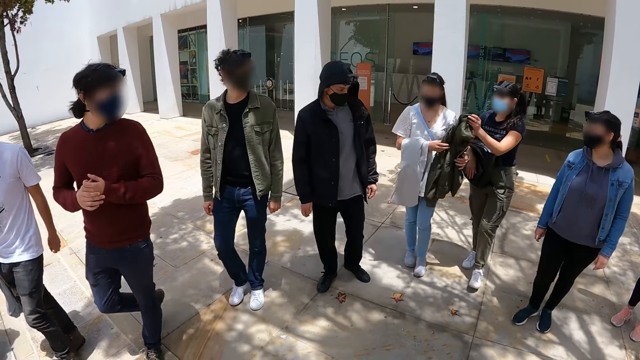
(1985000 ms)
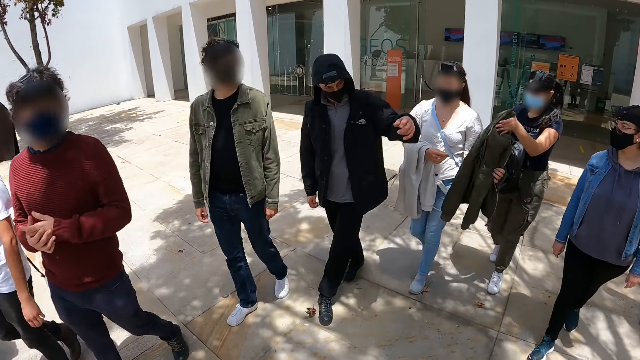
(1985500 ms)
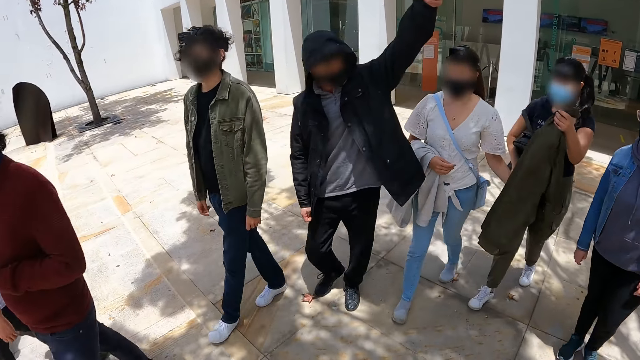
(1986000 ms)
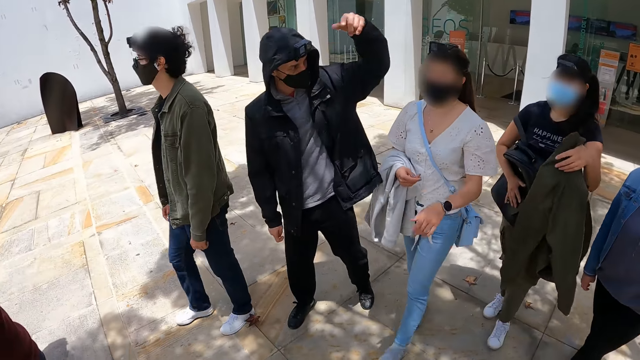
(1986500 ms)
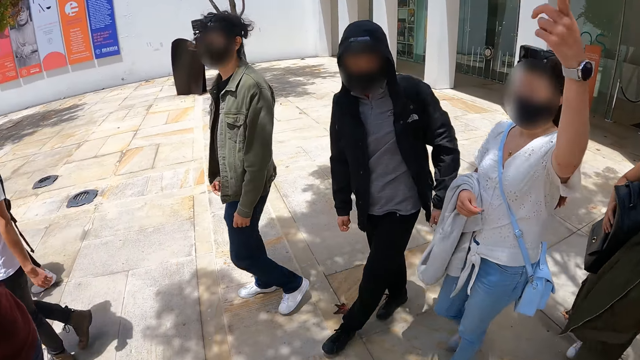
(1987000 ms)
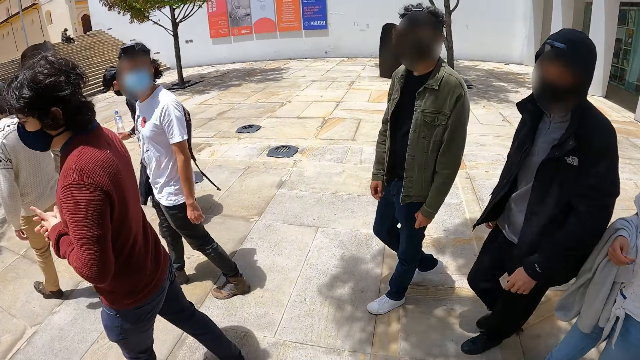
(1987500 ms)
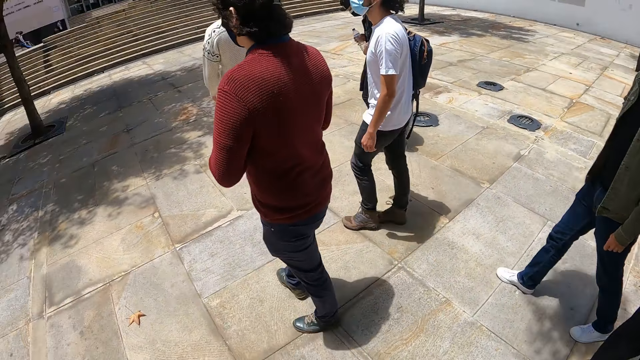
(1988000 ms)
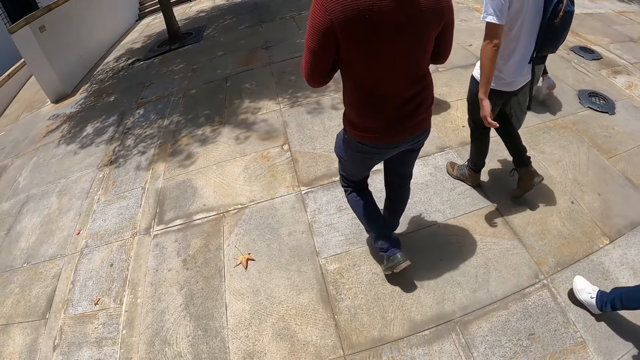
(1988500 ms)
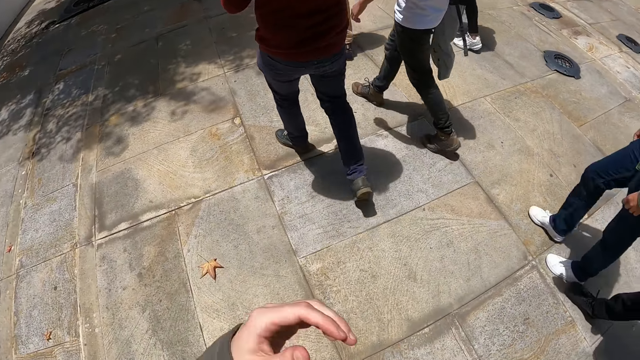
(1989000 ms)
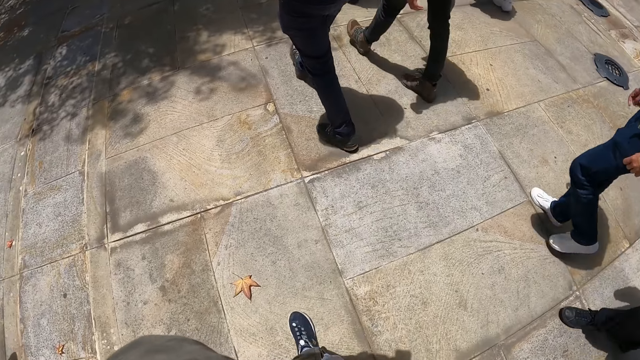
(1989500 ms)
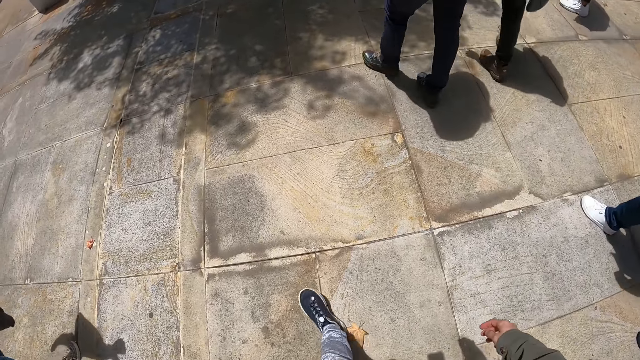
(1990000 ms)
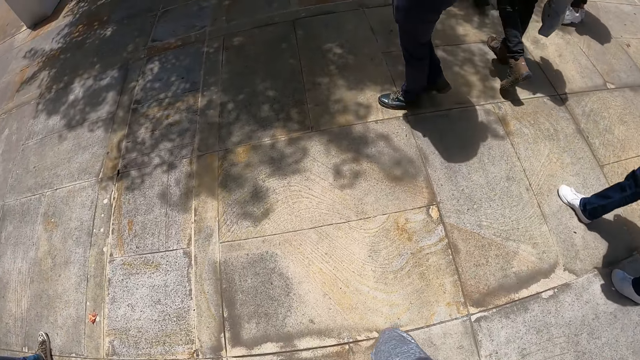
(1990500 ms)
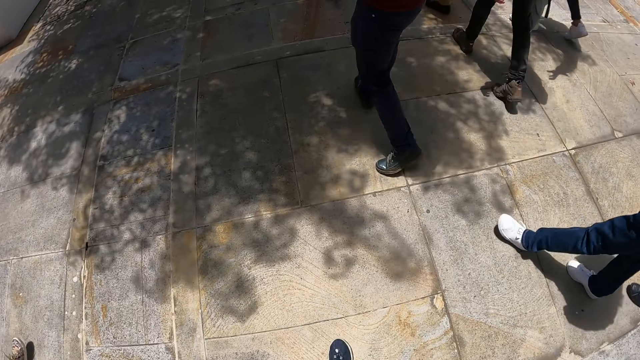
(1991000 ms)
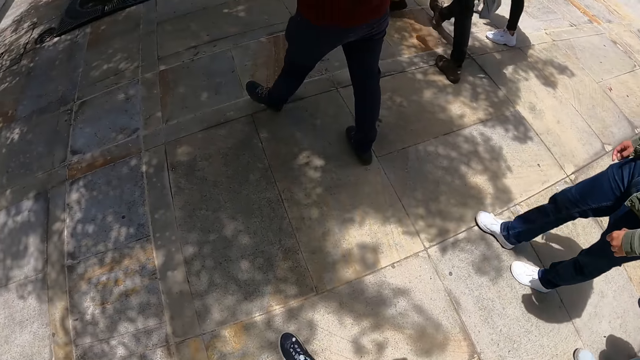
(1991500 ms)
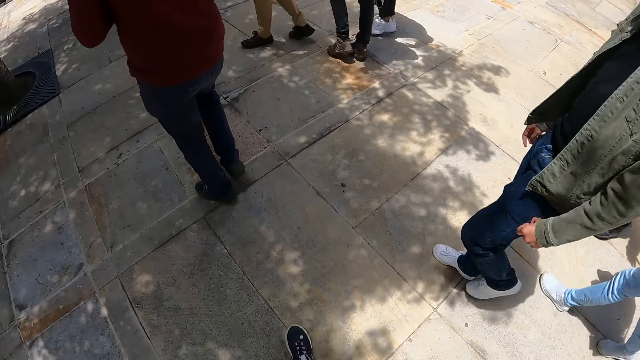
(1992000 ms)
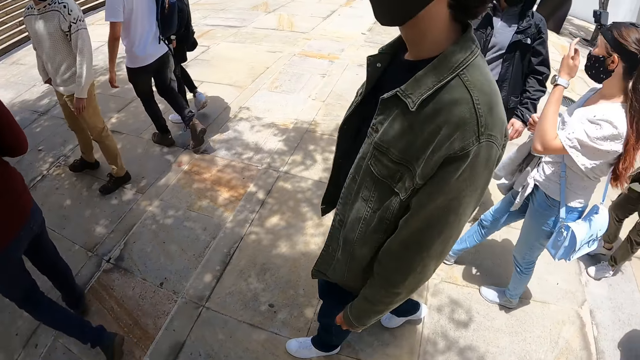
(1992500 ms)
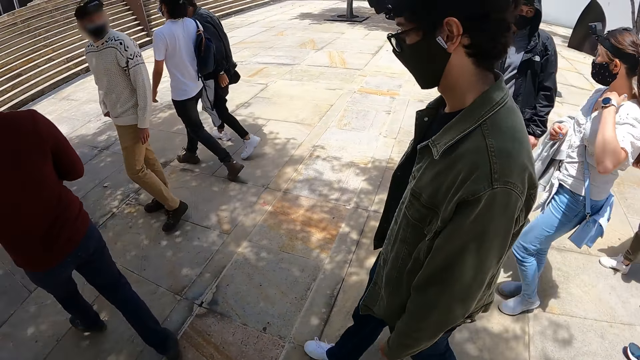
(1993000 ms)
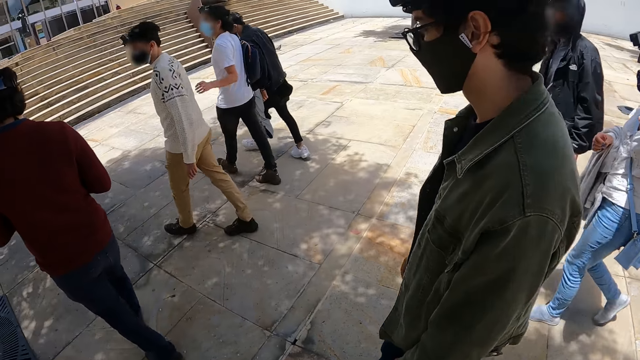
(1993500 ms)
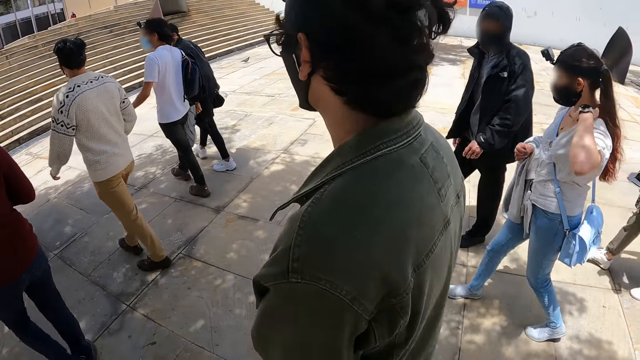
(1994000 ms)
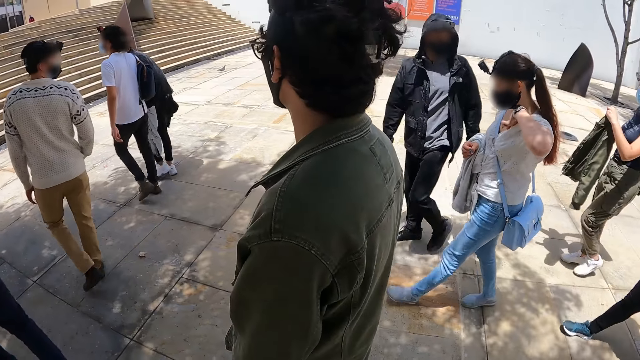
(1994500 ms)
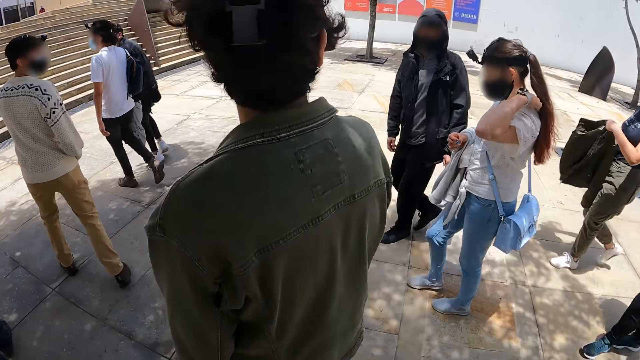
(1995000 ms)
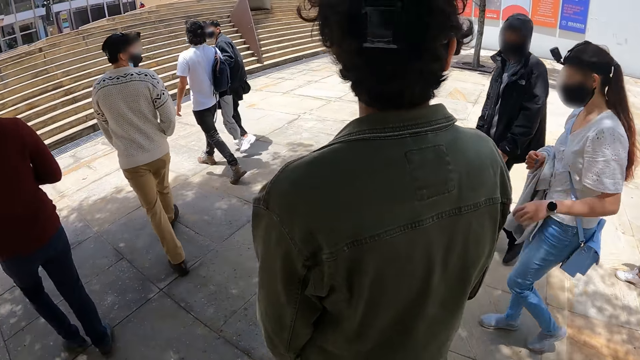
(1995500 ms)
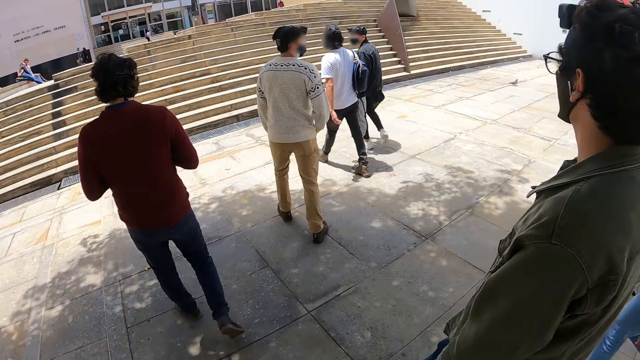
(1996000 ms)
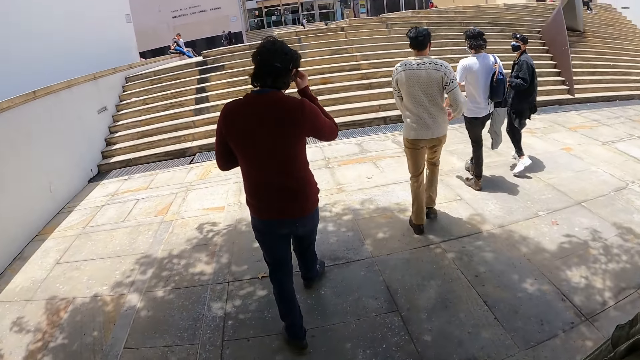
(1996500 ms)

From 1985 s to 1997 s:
The camera wearer moves the hand. They walk in the pavement. They look on the side.

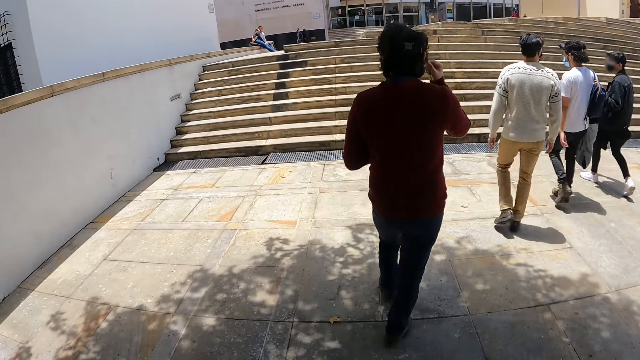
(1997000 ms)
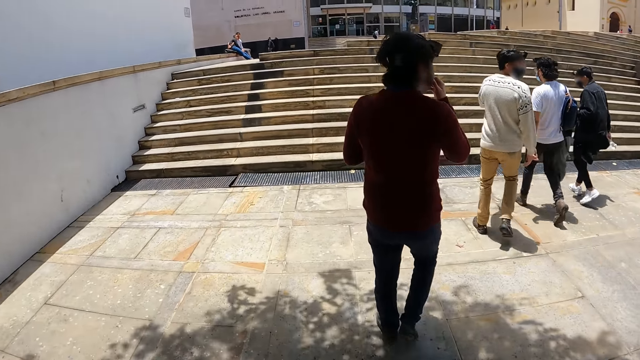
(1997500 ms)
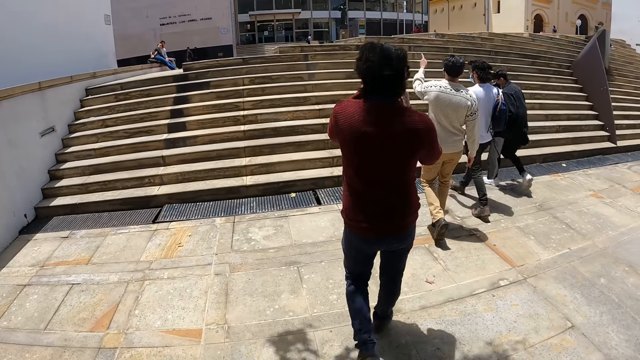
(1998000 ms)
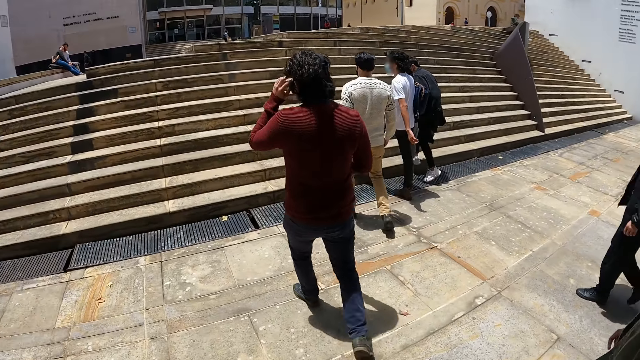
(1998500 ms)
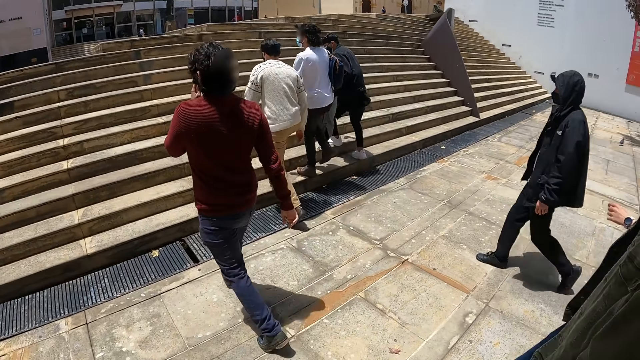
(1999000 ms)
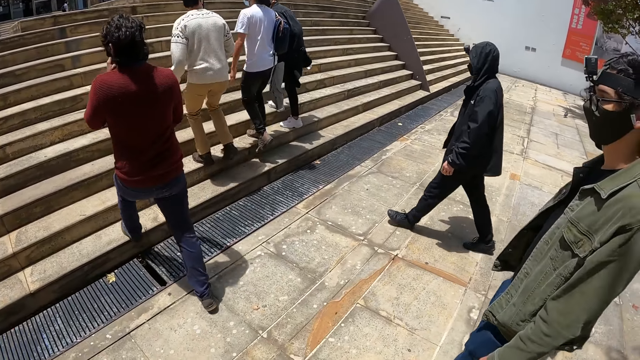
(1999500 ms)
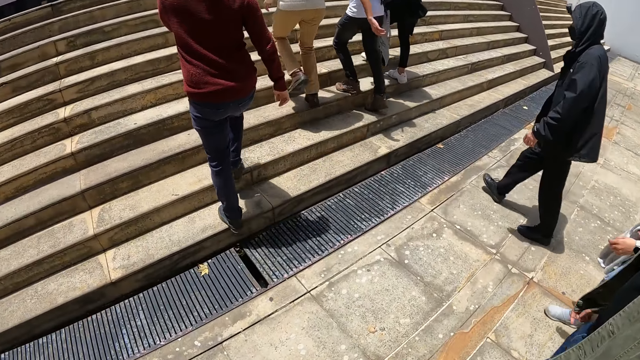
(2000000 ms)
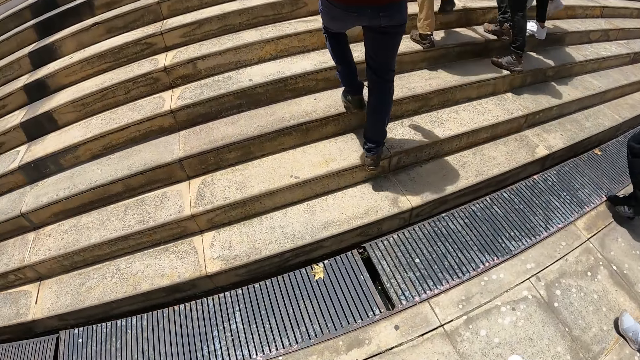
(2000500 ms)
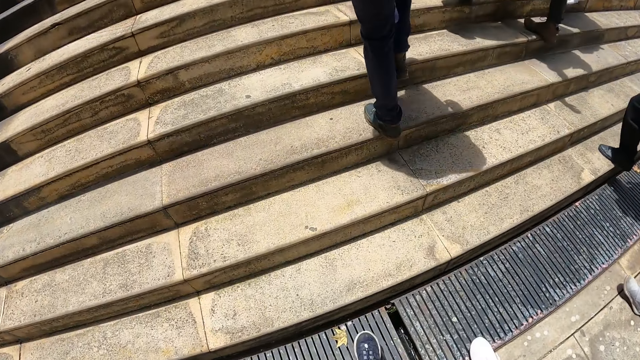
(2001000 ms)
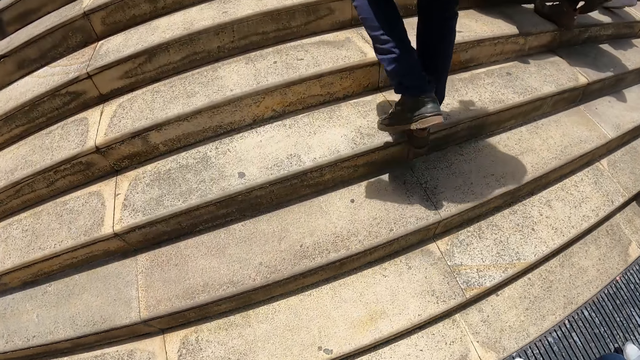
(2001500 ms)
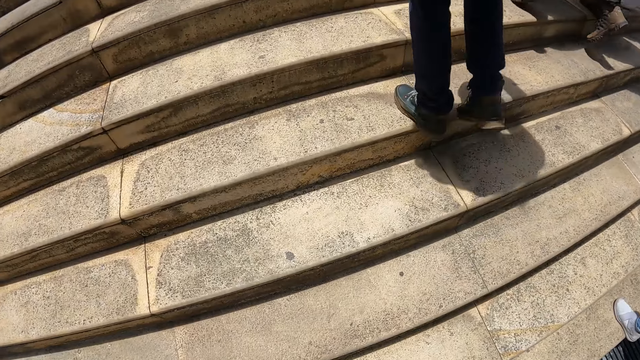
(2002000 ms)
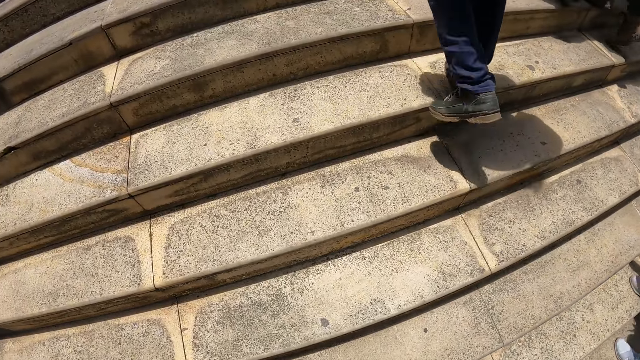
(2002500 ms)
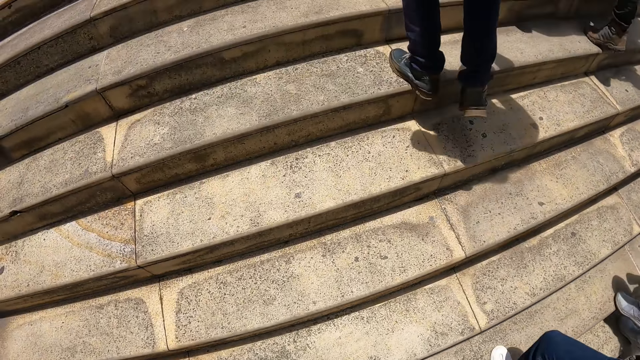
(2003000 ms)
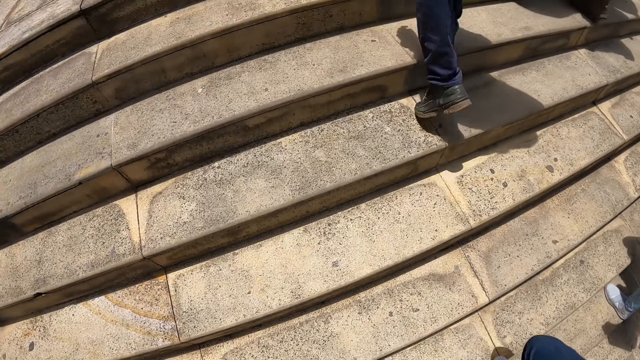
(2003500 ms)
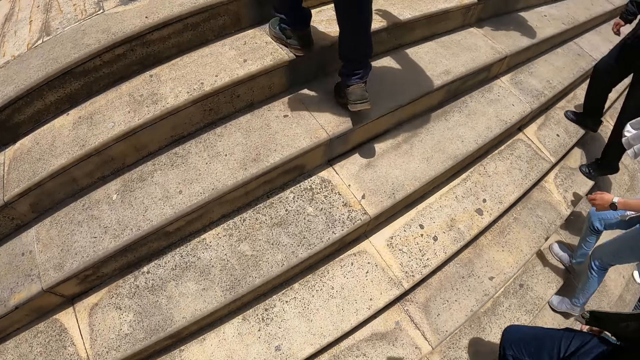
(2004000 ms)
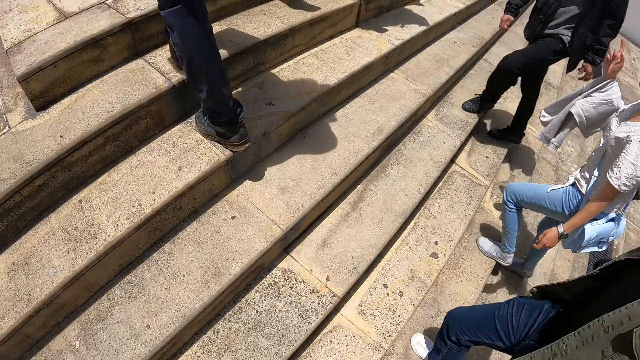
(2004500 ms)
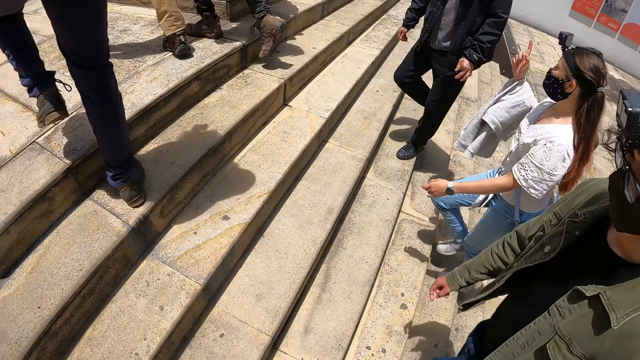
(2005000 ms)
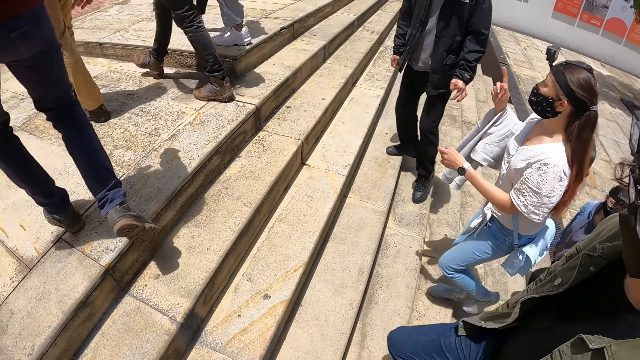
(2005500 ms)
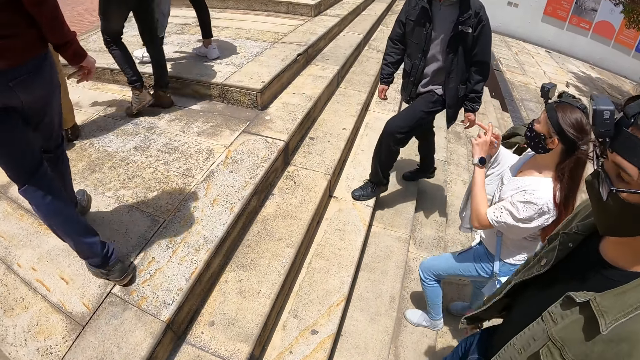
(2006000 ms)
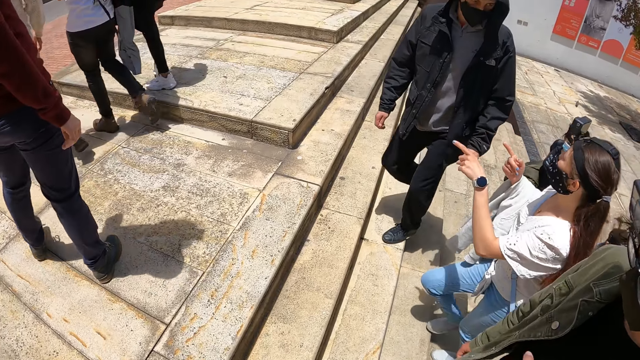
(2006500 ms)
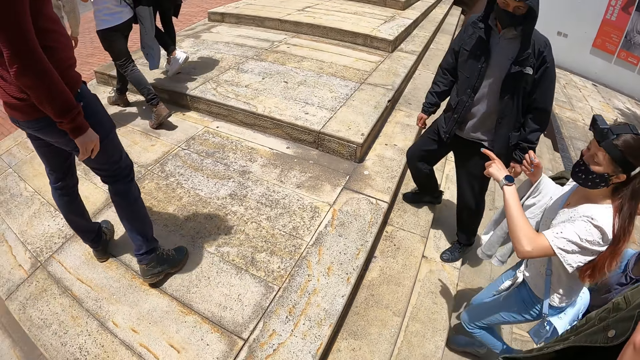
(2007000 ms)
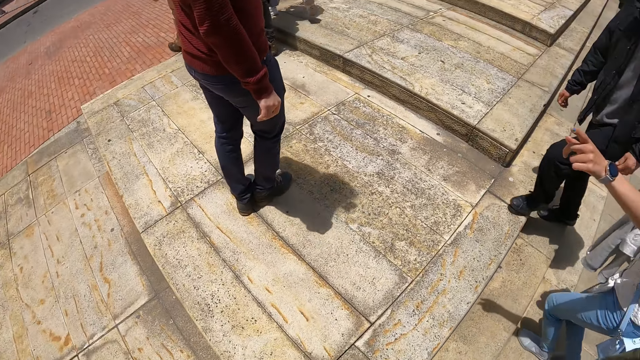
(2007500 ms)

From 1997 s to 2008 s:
The camera wearer walks up a staircase. They look on the side.
